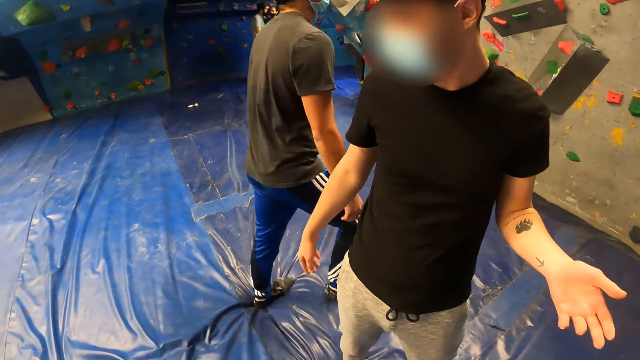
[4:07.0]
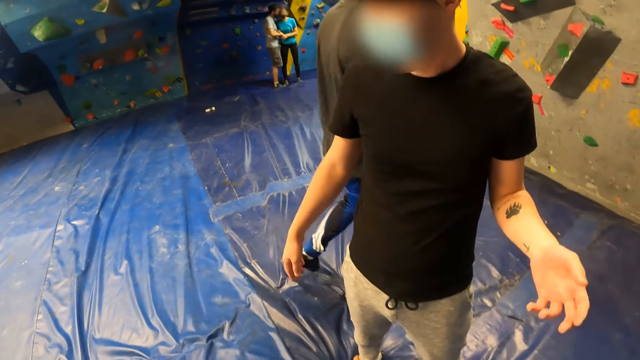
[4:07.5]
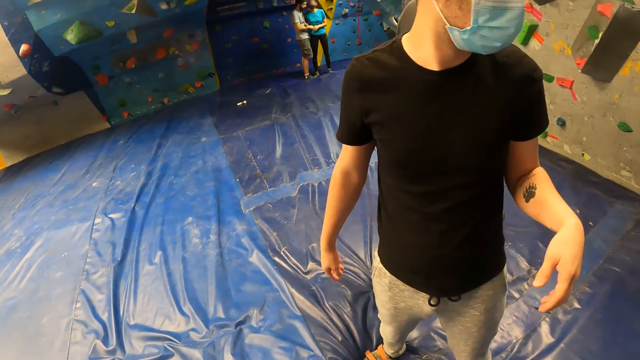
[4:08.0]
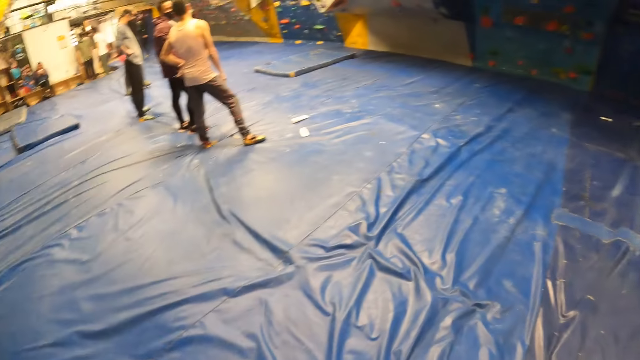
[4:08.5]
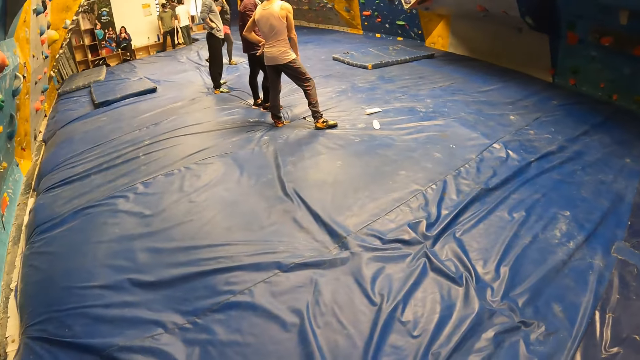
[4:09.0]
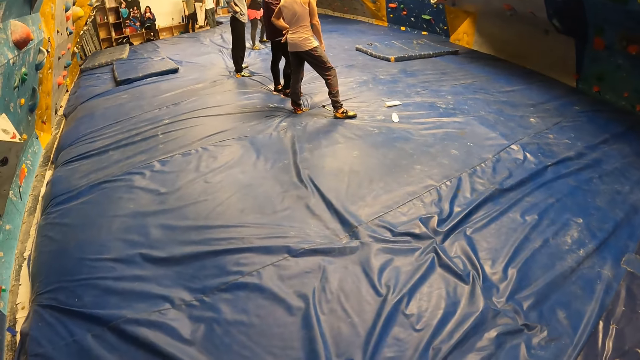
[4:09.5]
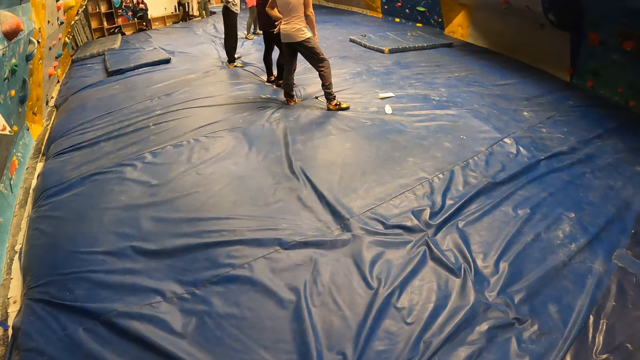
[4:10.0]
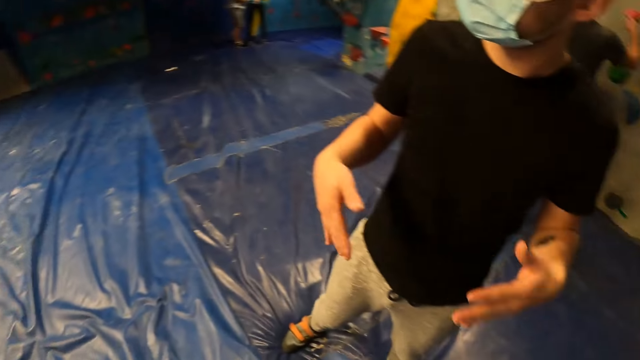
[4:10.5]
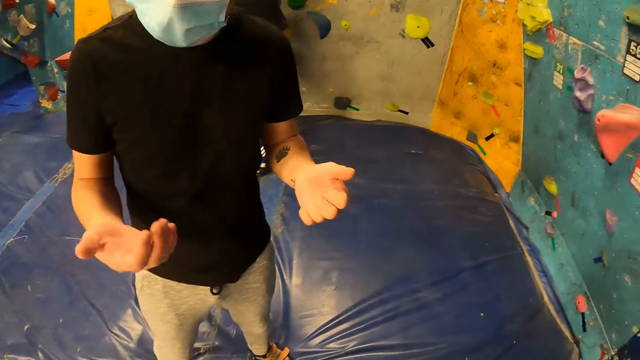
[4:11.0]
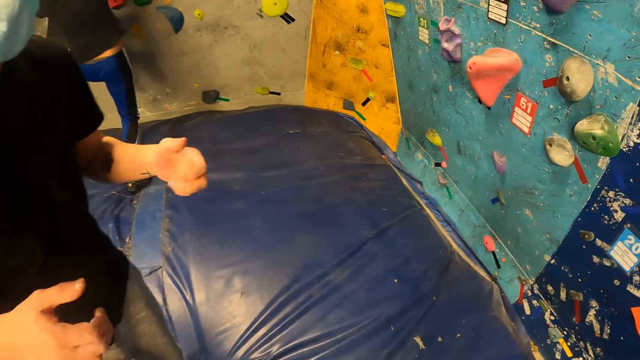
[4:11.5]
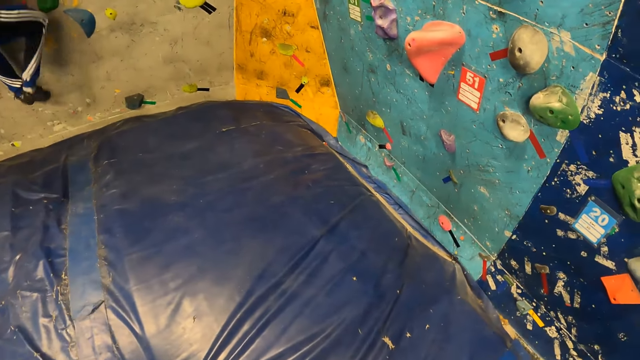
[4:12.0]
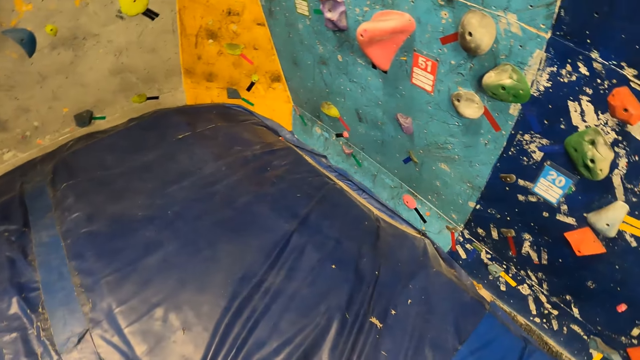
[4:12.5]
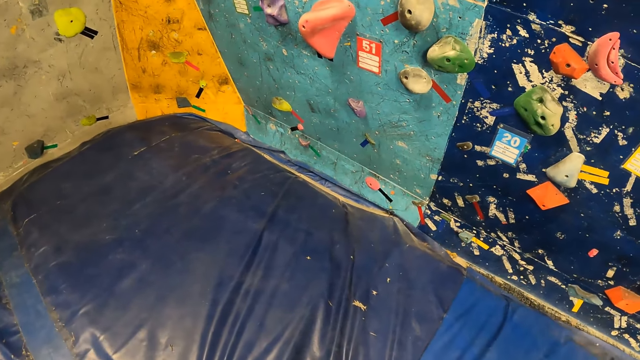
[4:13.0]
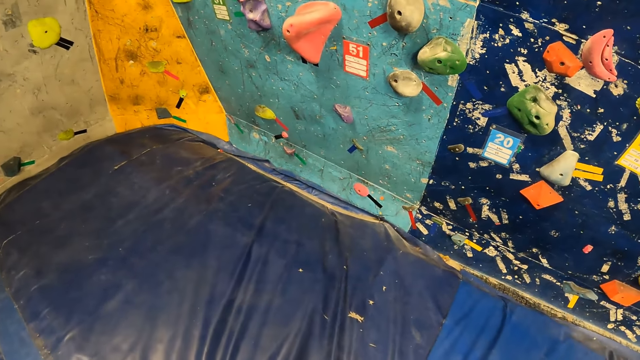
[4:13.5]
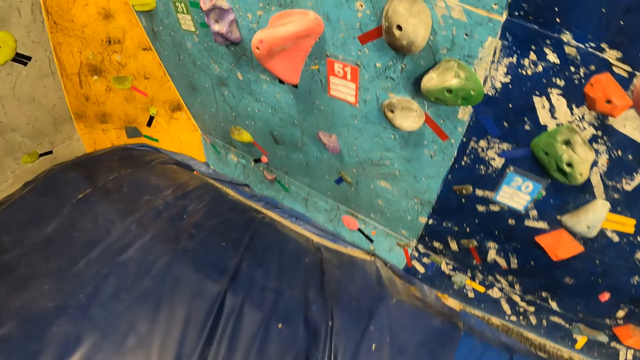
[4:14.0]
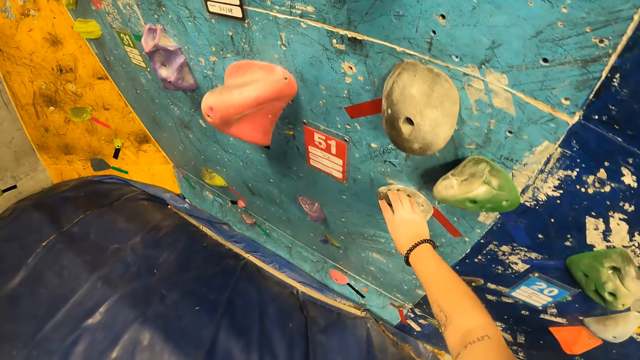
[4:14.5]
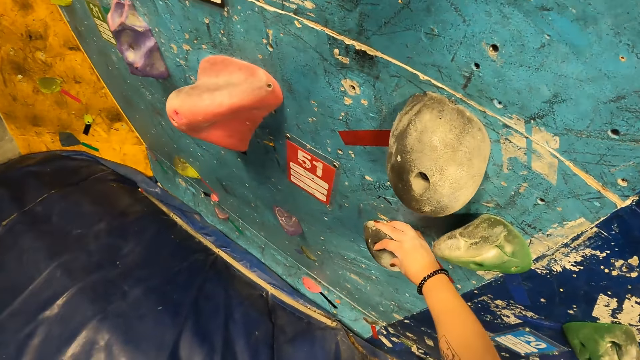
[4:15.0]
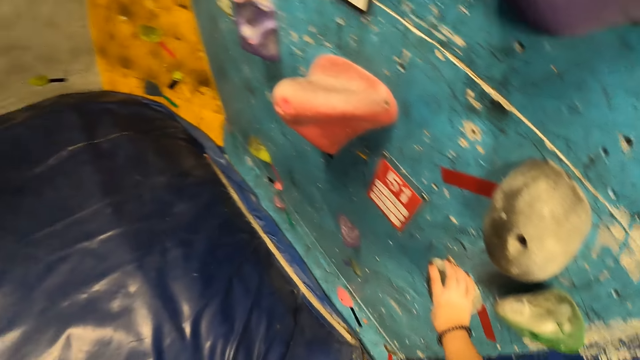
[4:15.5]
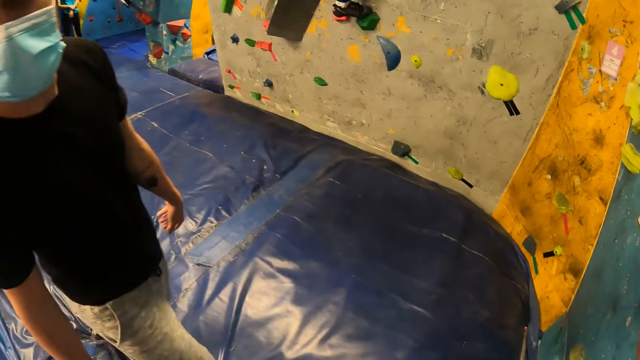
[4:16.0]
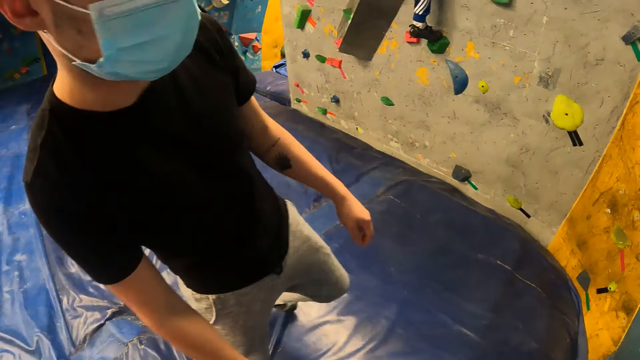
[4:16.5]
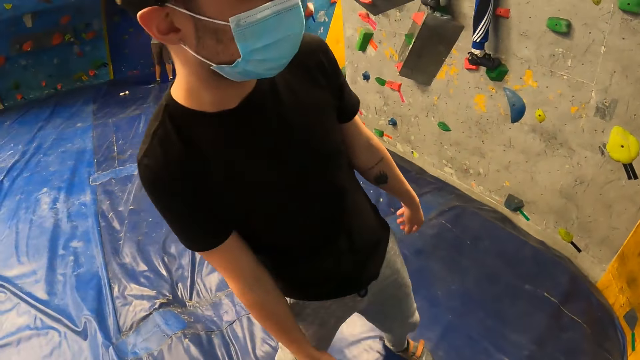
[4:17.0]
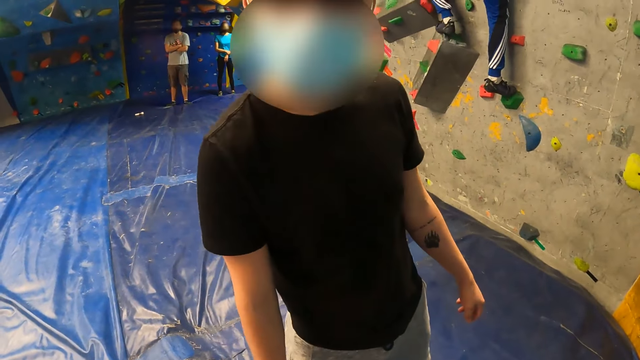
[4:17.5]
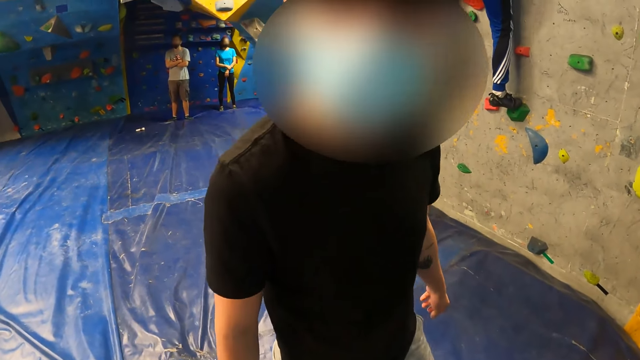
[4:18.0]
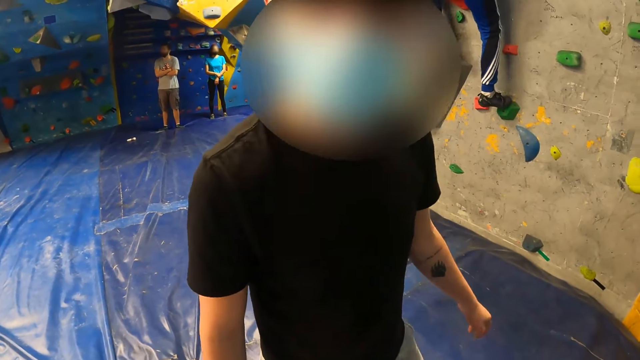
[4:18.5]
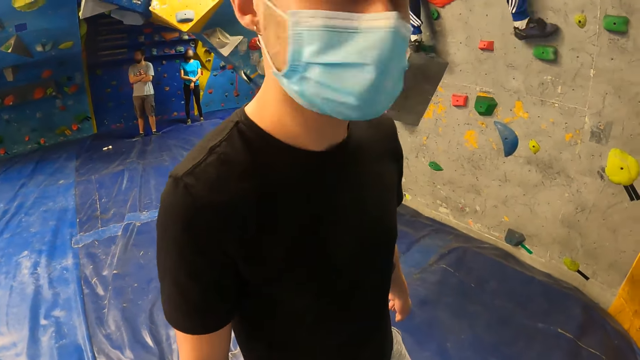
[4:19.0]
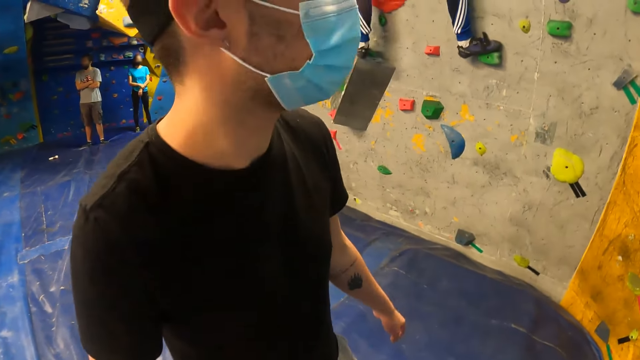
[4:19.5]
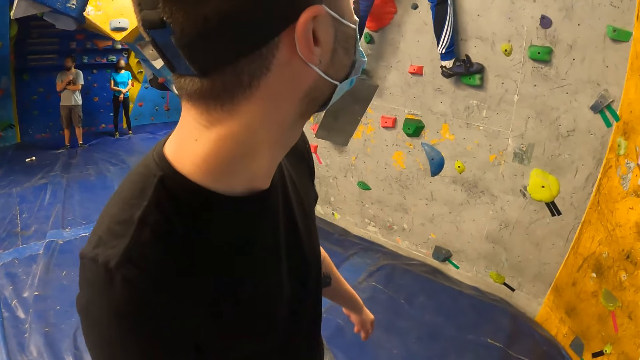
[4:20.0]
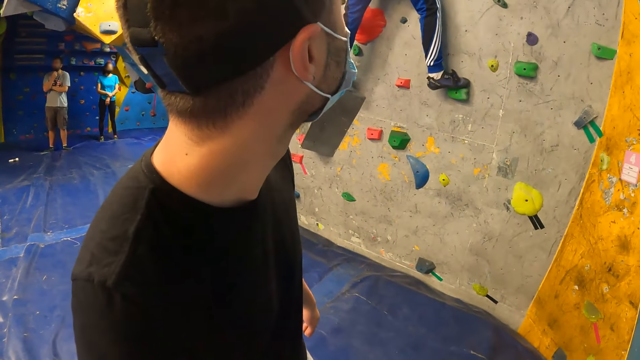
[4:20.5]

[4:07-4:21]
Another man climbs the climbing stones on the wall. The camera wearer touches a climbing stone with her right hand. She converses with the man.

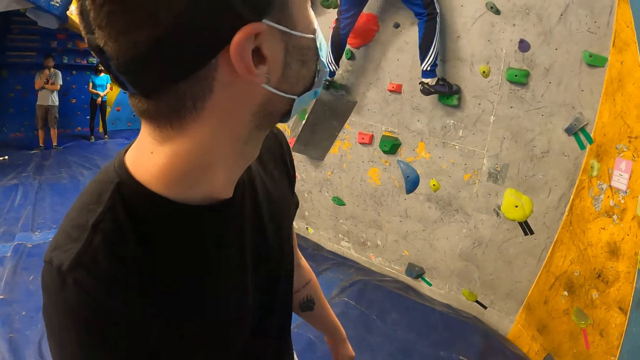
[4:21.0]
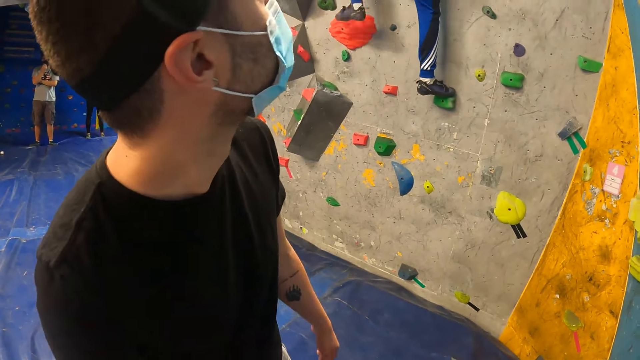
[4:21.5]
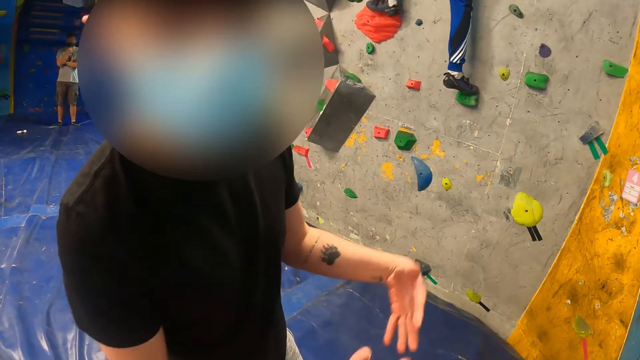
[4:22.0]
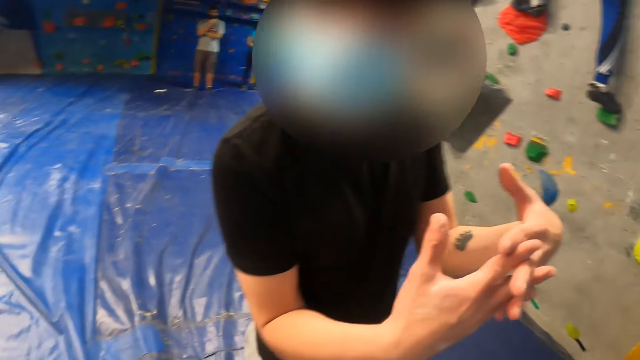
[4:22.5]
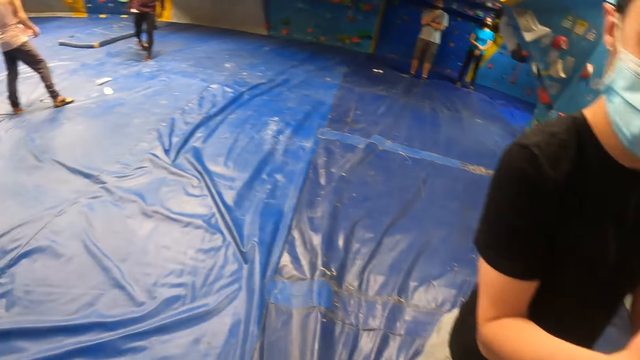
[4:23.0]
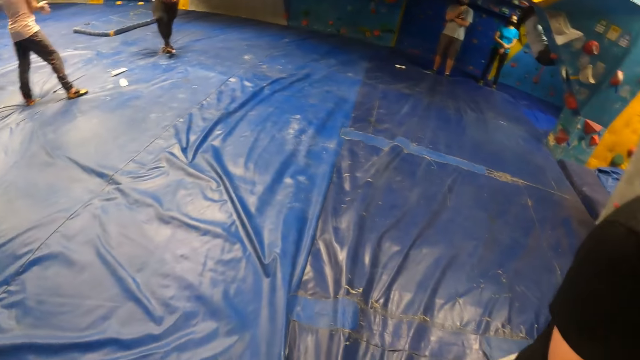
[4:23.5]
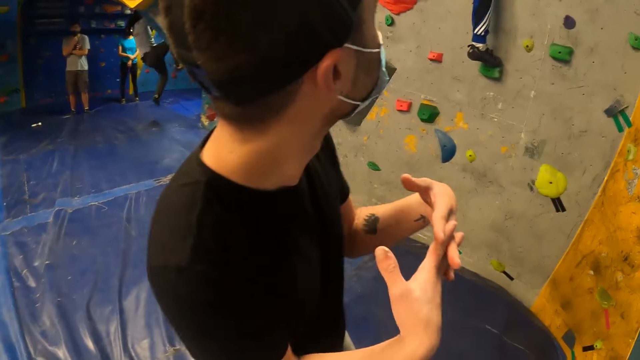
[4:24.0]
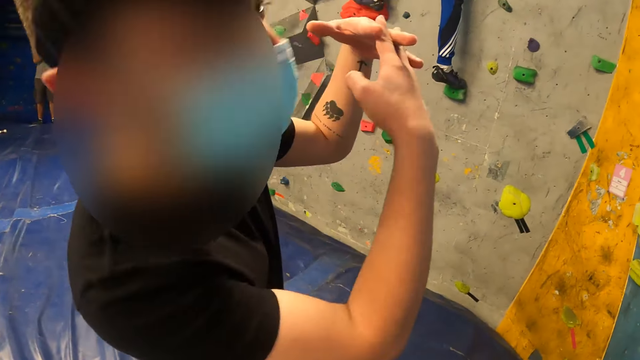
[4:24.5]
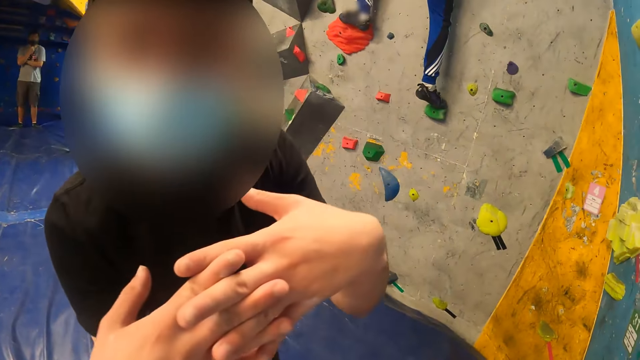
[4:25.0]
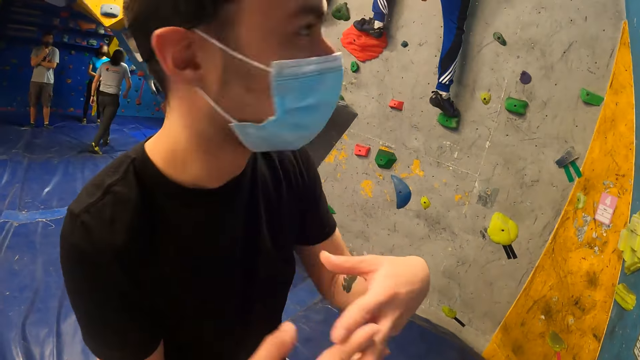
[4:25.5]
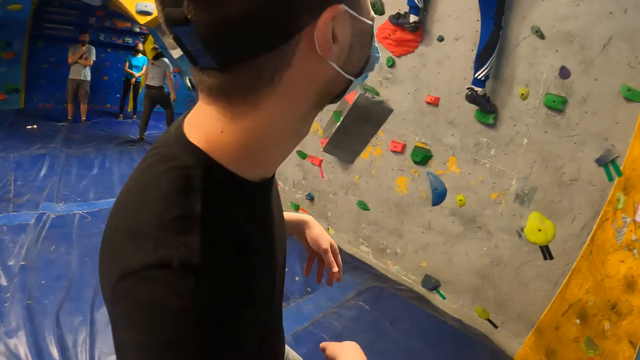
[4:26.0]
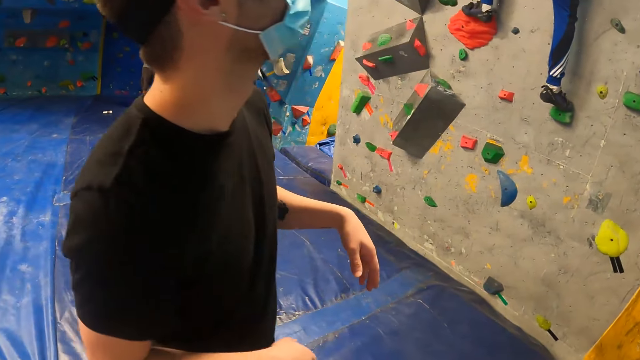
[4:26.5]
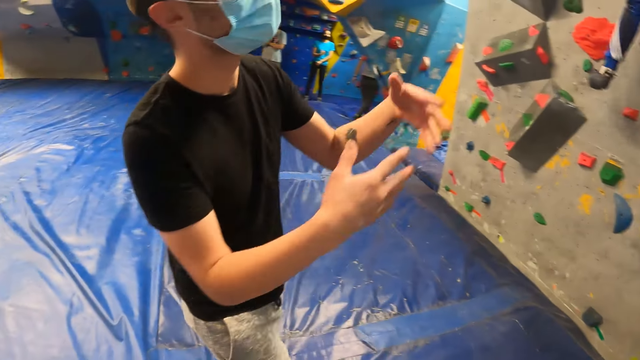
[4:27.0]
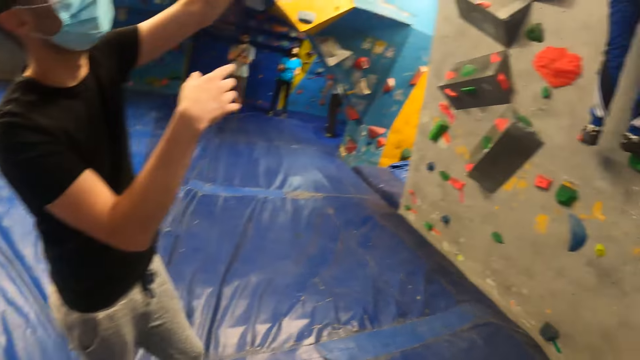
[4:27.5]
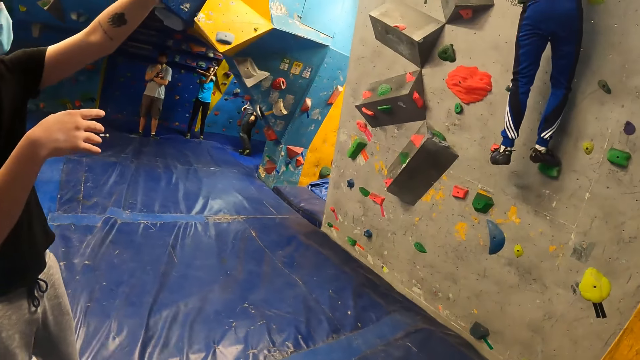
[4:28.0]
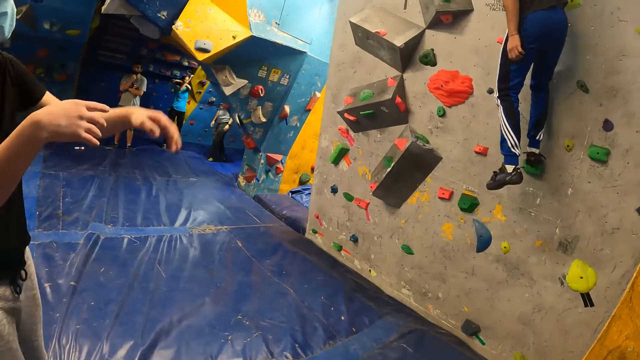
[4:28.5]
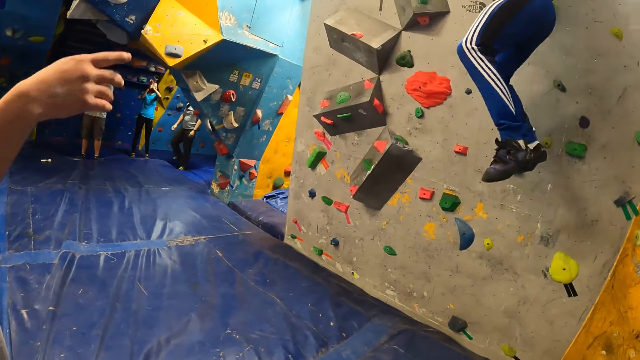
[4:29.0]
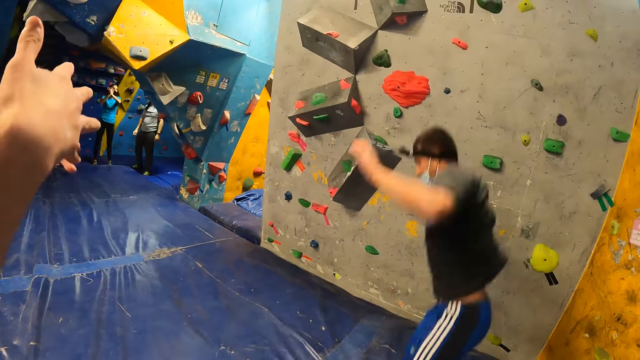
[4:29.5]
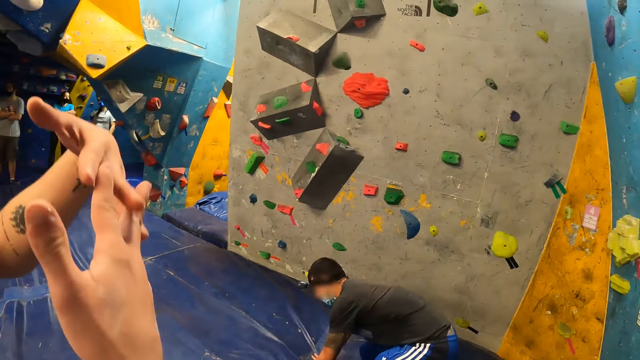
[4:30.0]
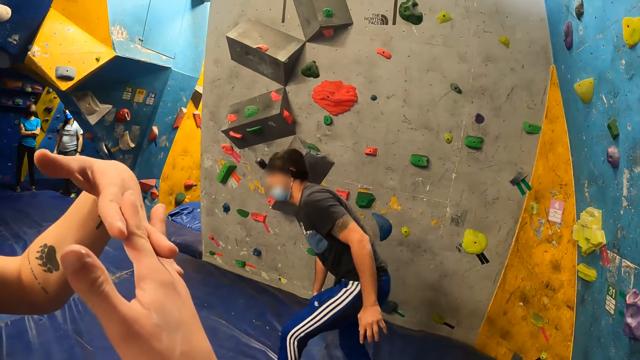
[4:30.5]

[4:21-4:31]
The other man jumps down from the climbing stones on the wall.
